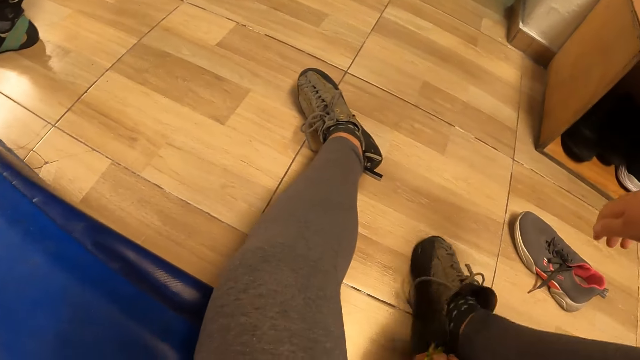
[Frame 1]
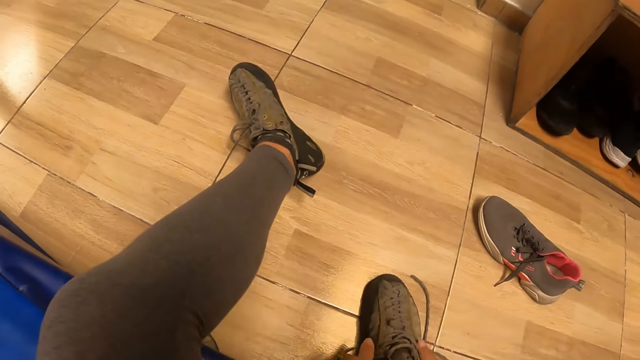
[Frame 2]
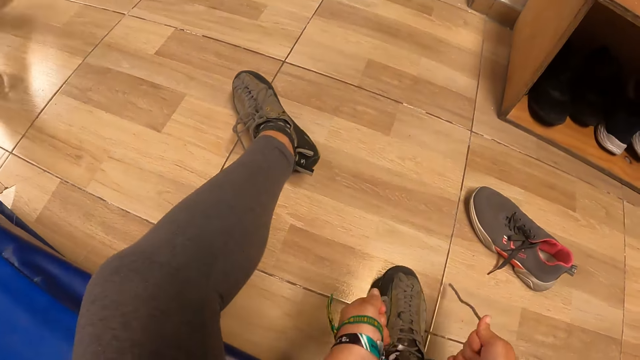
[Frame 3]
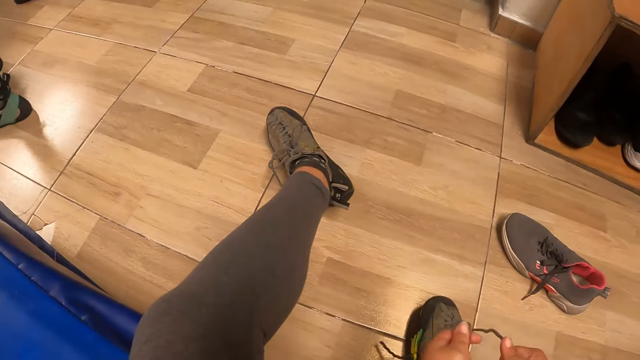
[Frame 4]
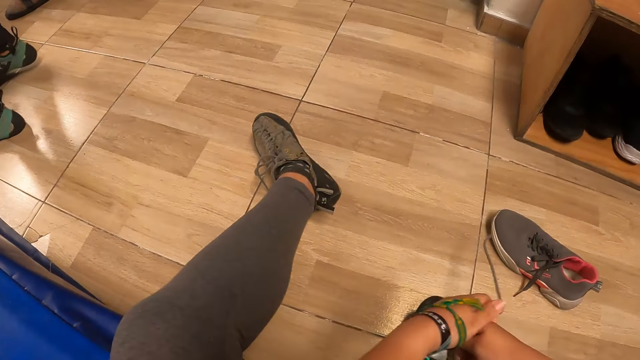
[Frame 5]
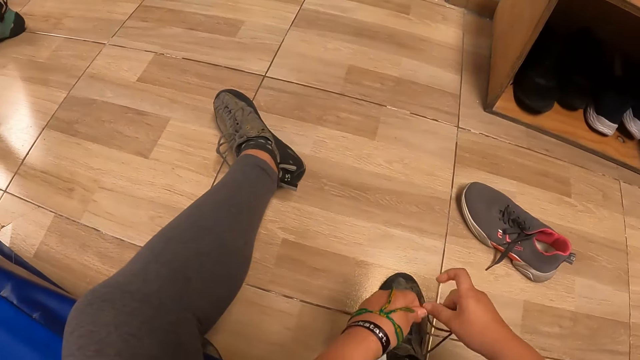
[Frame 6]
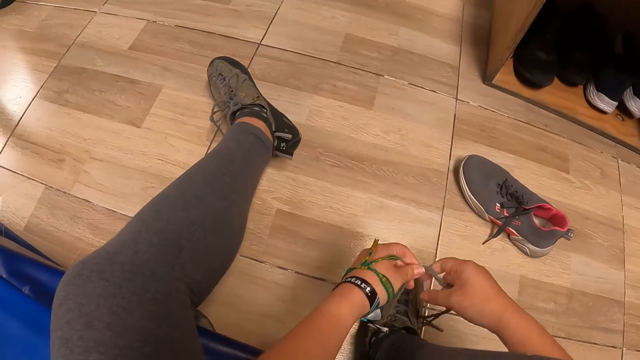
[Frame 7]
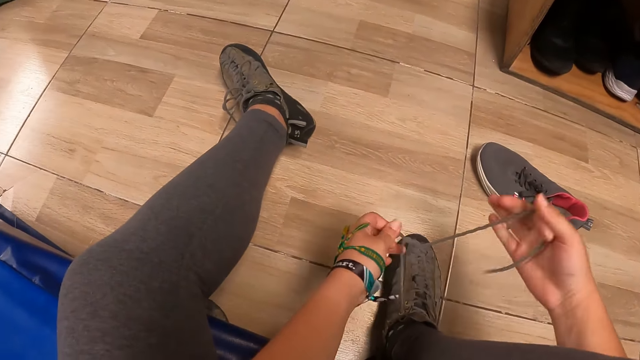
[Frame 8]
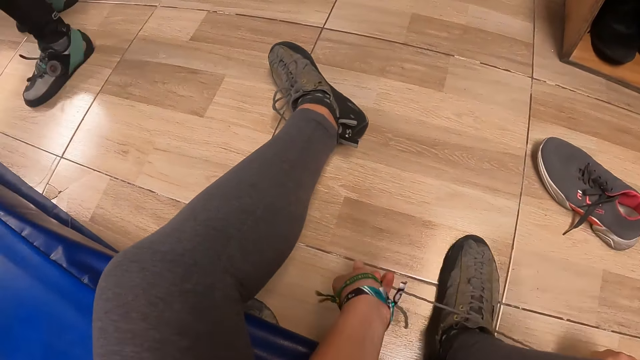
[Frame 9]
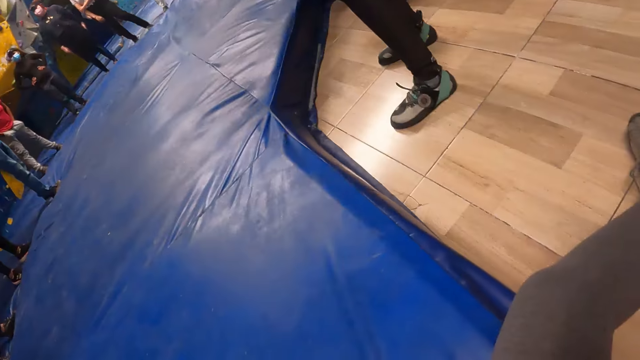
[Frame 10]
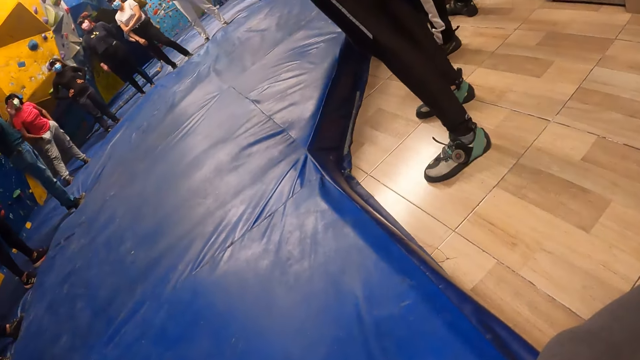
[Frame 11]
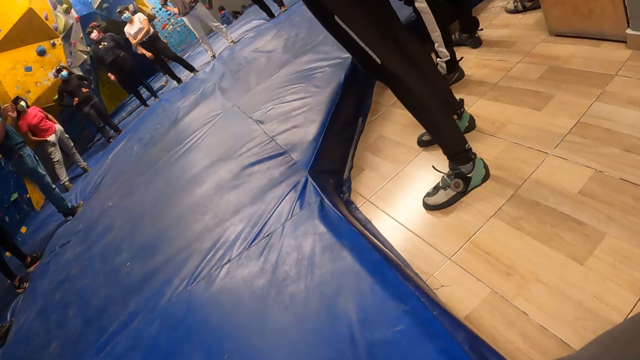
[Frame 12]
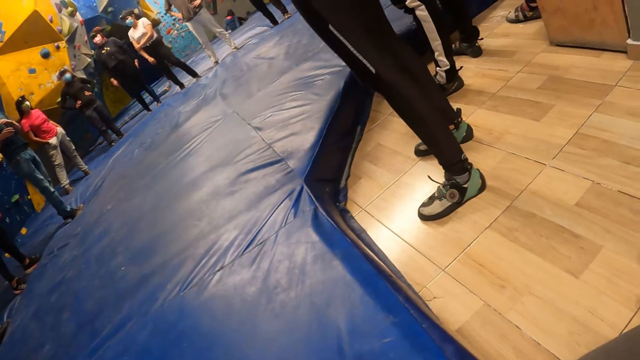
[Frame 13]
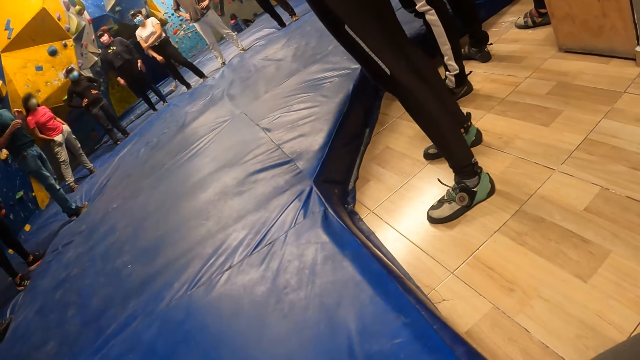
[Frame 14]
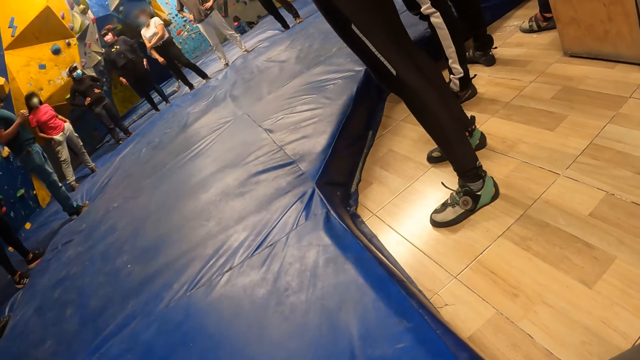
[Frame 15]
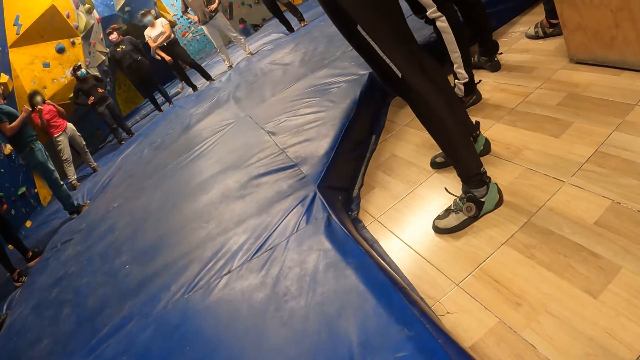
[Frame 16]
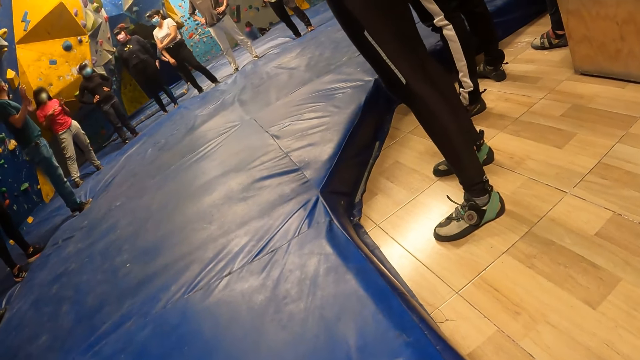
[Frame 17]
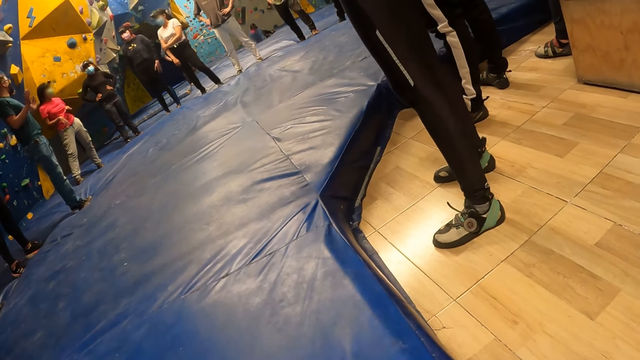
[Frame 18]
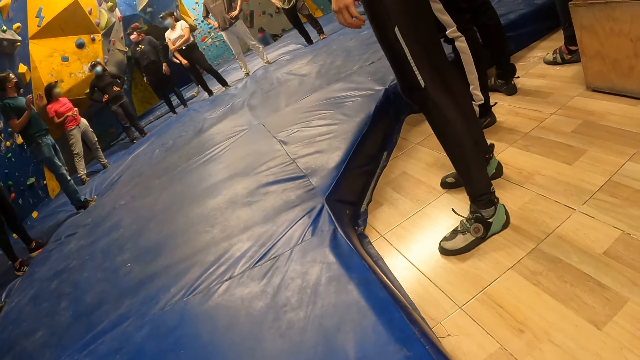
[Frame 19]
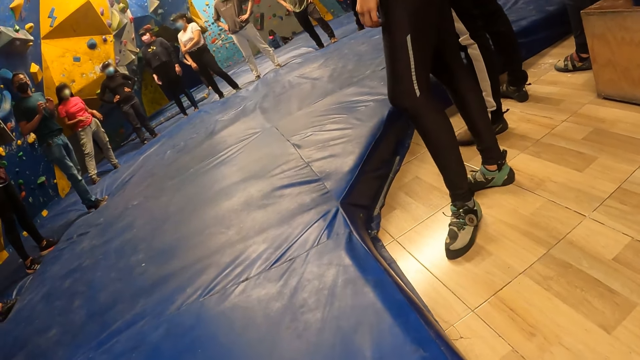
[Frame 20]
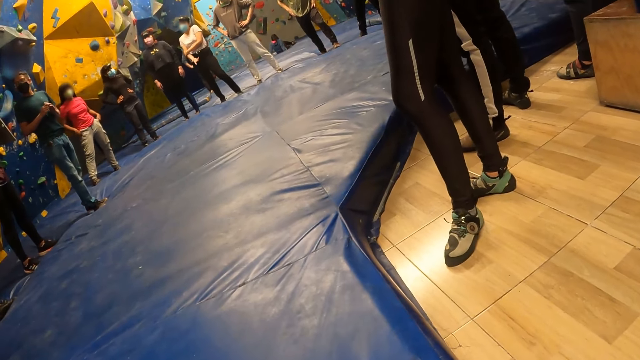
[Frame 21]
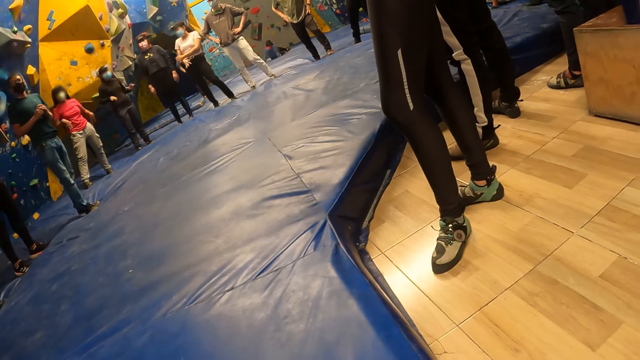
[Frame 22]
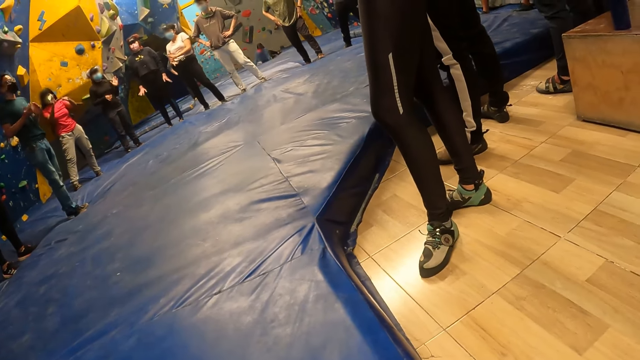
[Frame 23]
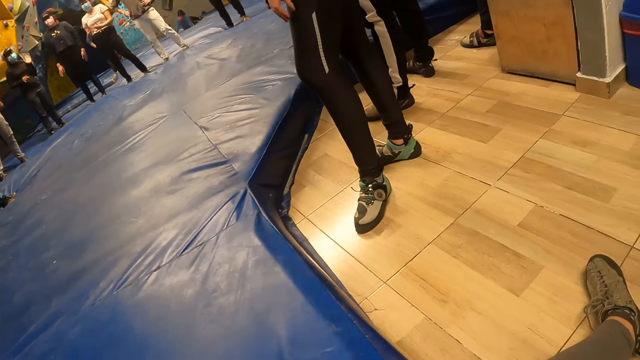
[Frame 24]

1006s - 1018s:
An instructor gestures with both hands. The camera wearer looks around.

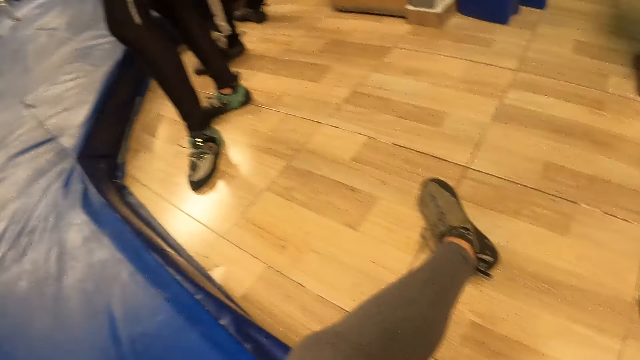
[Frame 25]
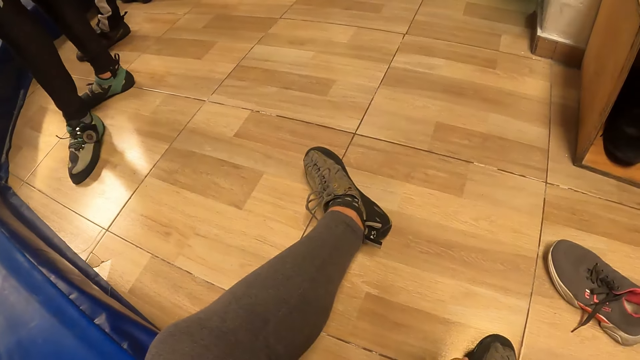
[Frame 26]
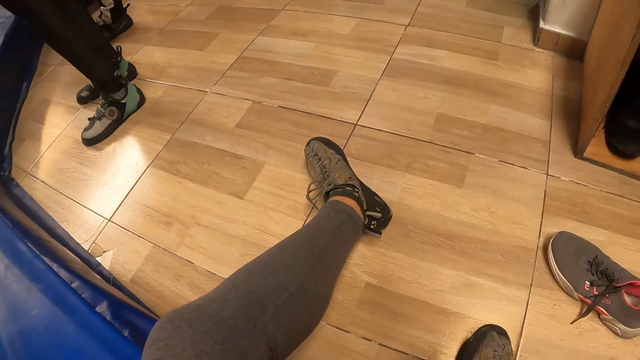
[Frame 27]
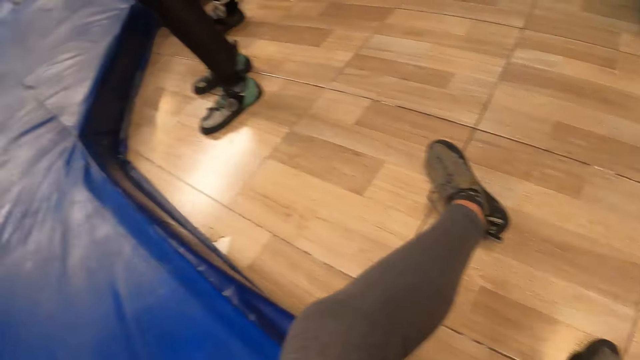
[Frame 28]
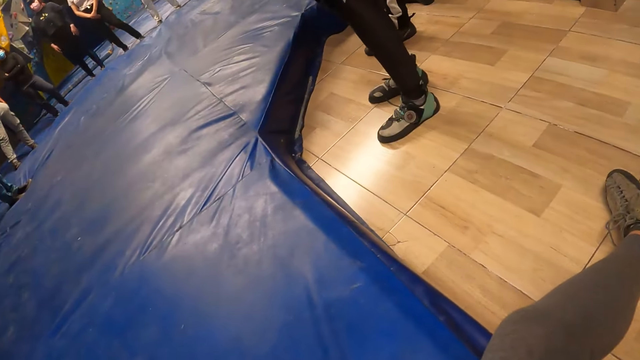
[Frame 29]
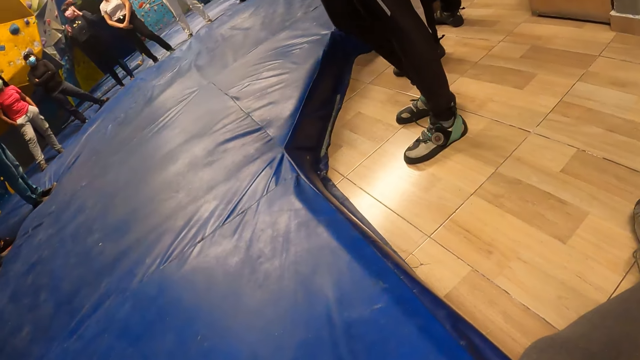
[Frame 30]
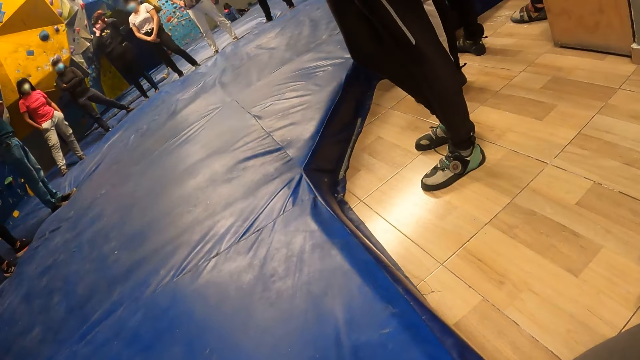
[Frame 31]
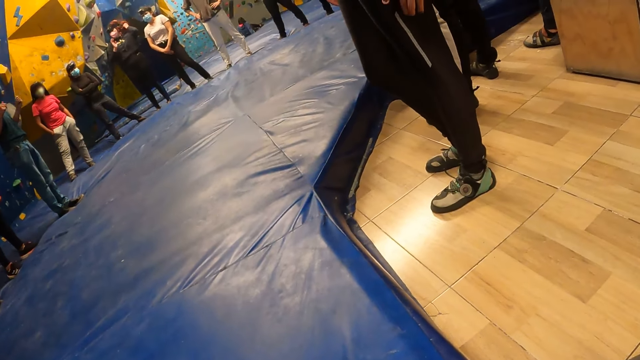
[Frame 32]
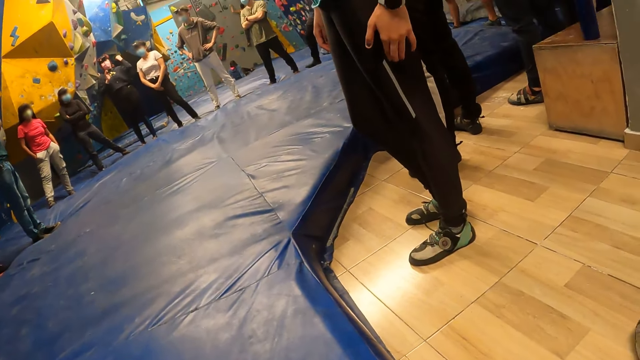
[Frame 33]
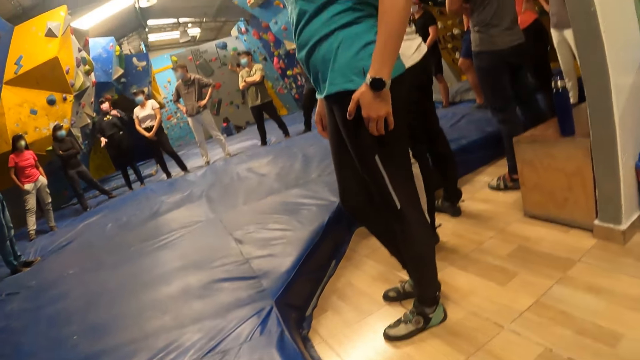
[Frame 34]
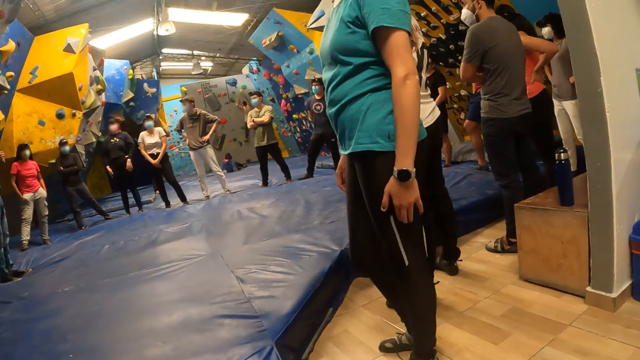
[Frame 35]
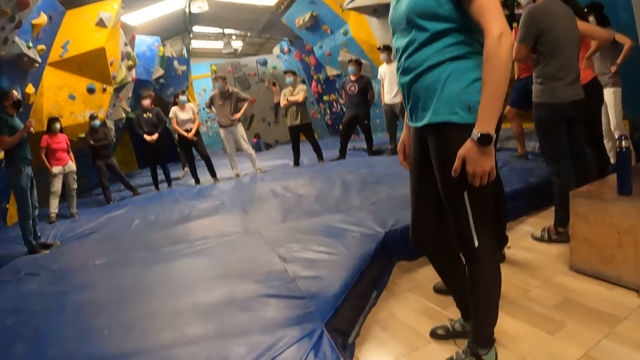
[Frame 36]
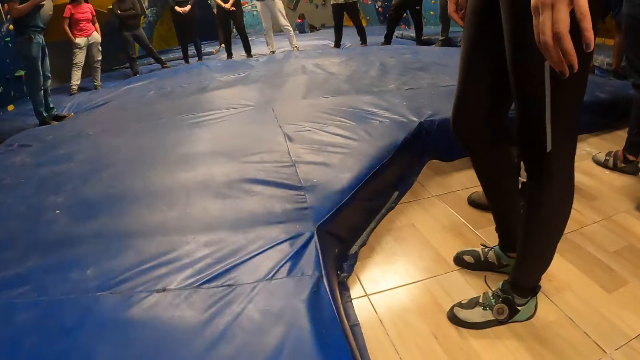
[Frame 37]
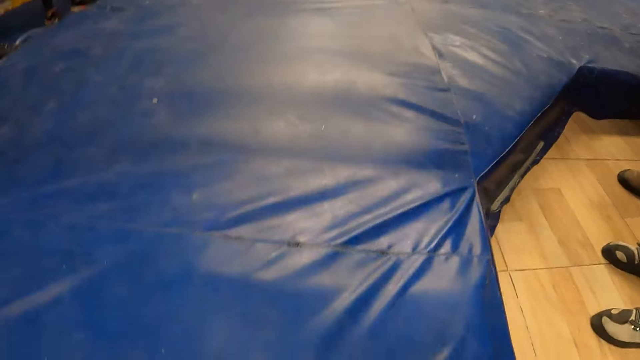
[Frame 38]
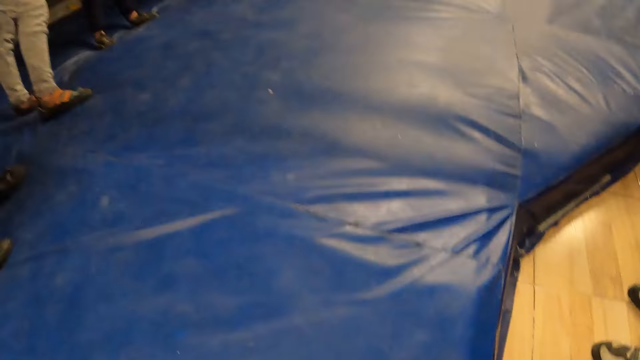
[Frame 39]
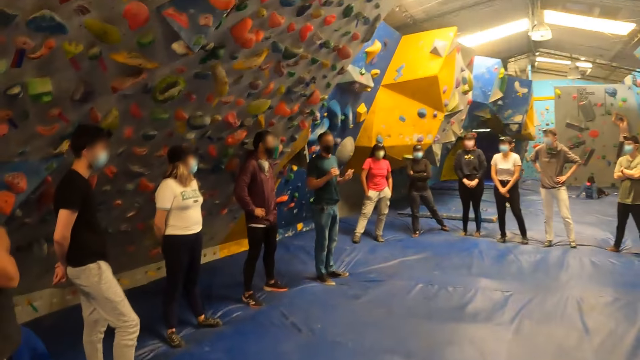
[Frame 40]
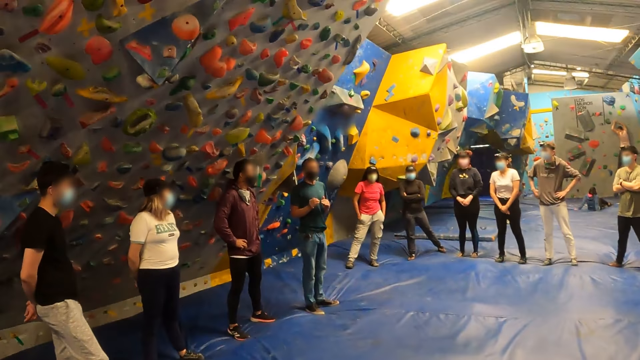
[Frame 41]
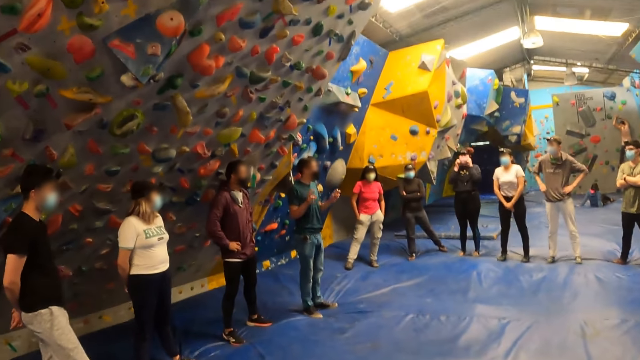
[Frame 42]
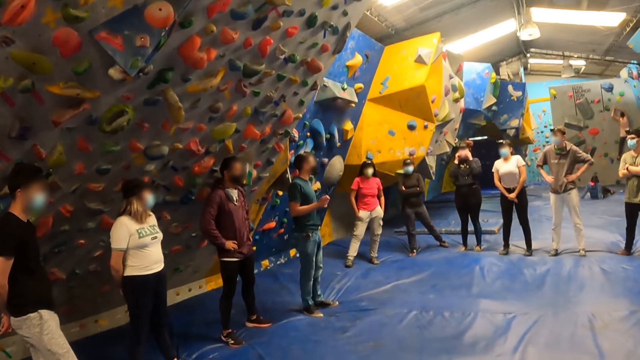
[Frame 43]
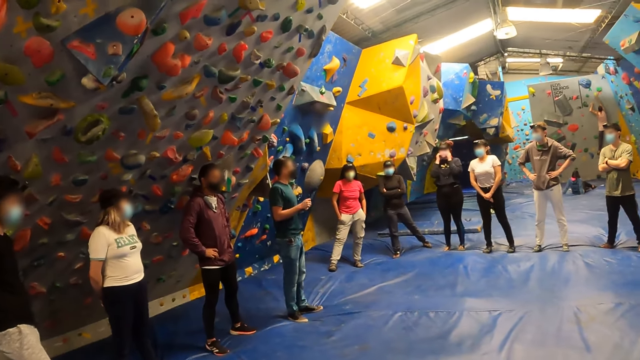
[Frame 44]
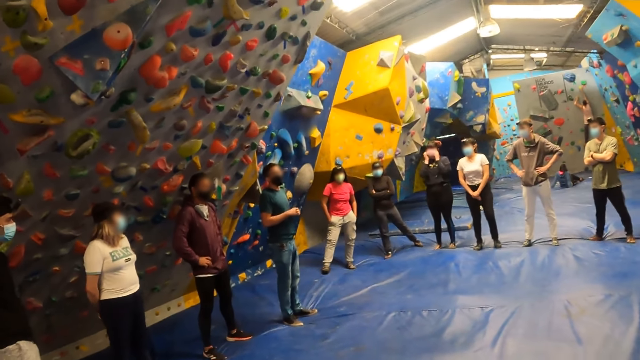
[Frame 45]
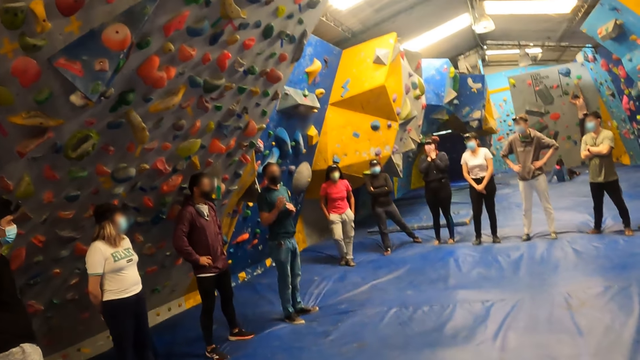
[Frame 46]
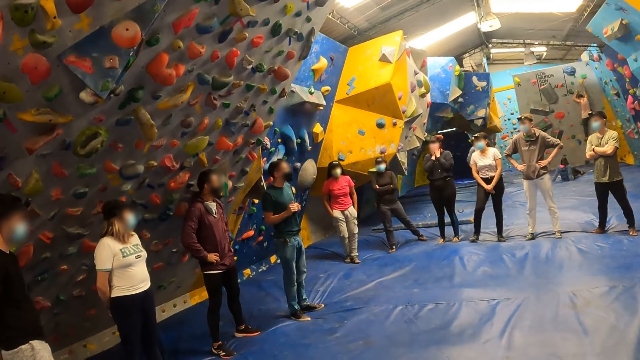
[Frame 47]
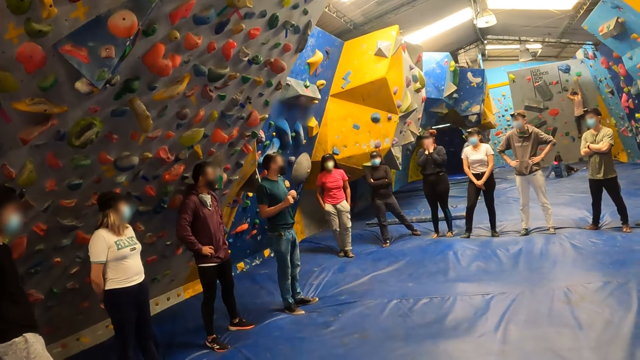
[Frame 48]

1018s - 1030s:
The camera wearer walks around. A man puts his hands on his waist. A lady stands beside another man. The second man puts his hands back. A third man stands beside a fourth man. The fourth man puts his hand on his waist. A second lady stands beside a third lady. The third lady stands beside a fourth lady. The fourth lady folds her hands. A fifth lady puts her hands in her pocket. A fifth man moves his hands. The fourth lady puts her hands on her mouth. Another lady moves her leg. The third lady moves her leg.
